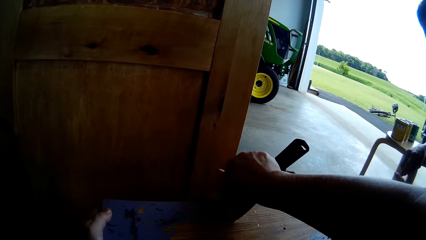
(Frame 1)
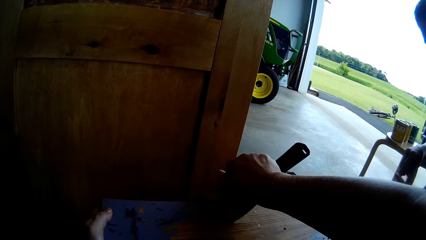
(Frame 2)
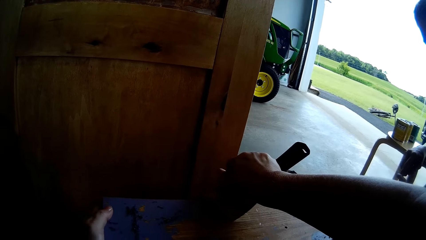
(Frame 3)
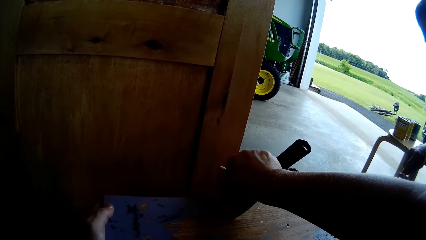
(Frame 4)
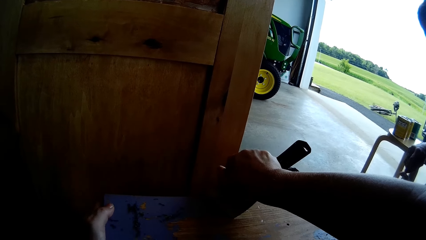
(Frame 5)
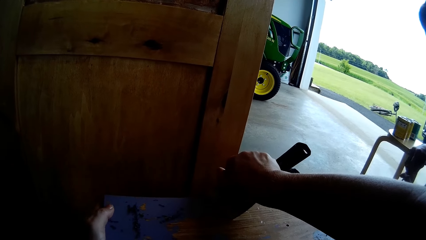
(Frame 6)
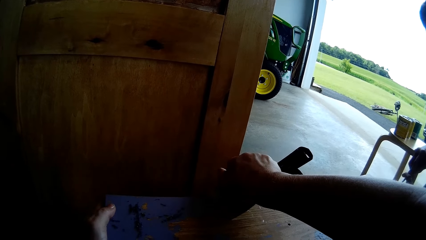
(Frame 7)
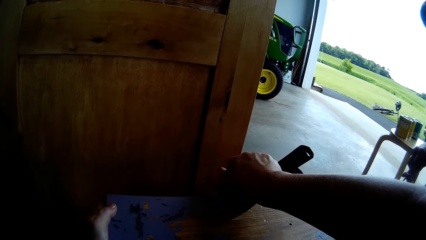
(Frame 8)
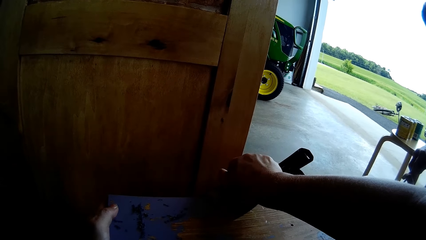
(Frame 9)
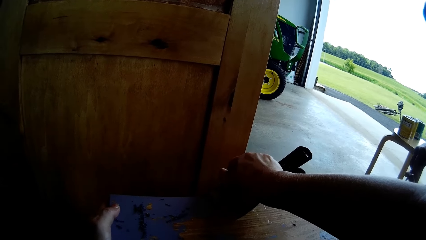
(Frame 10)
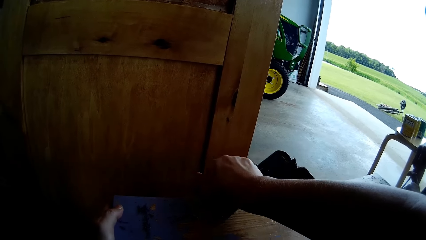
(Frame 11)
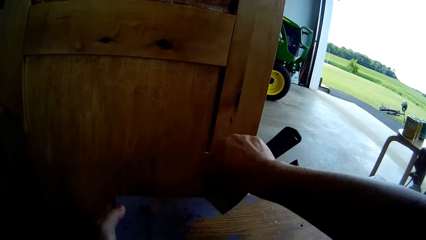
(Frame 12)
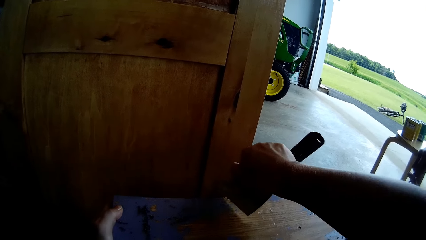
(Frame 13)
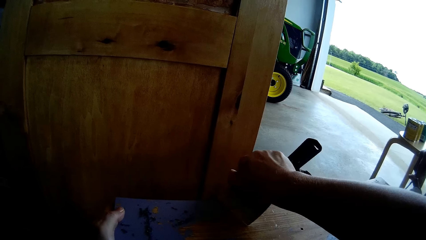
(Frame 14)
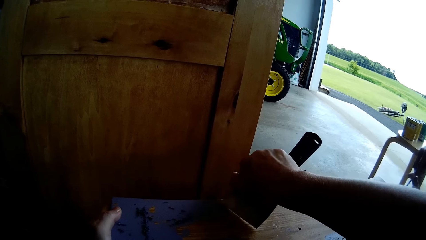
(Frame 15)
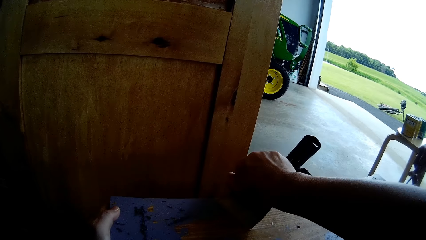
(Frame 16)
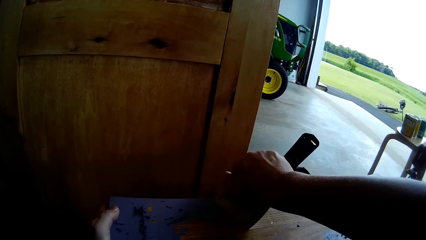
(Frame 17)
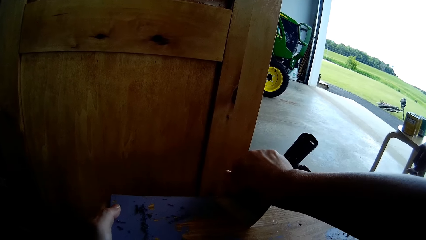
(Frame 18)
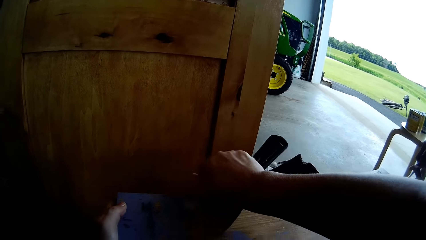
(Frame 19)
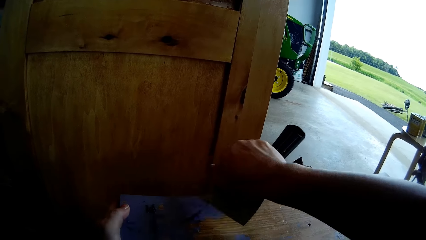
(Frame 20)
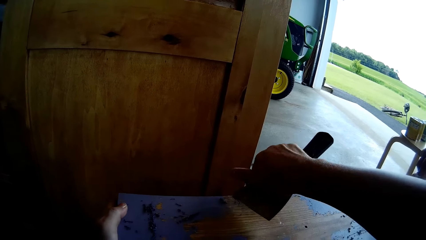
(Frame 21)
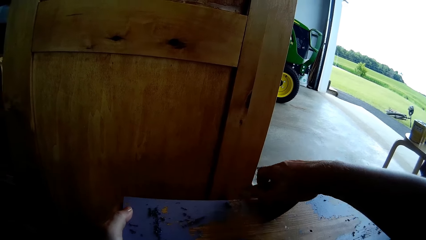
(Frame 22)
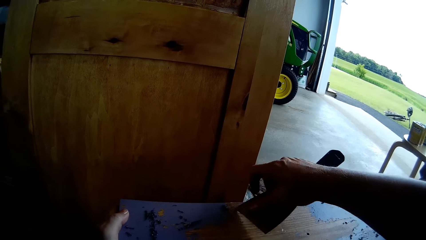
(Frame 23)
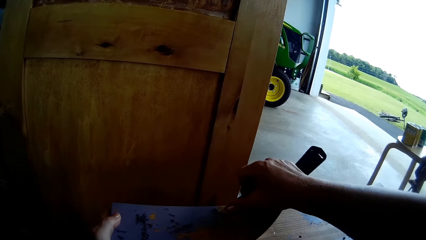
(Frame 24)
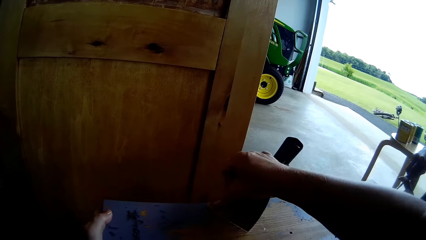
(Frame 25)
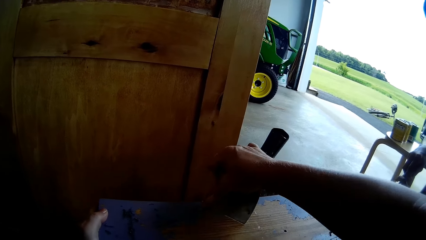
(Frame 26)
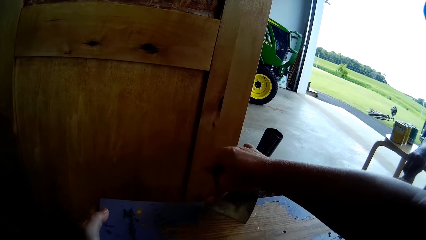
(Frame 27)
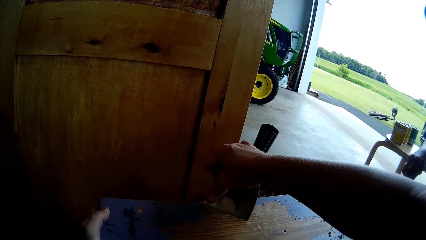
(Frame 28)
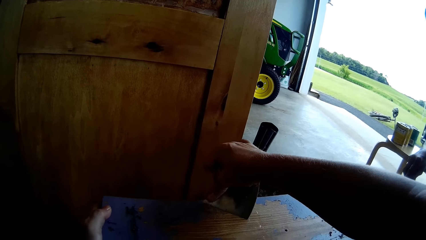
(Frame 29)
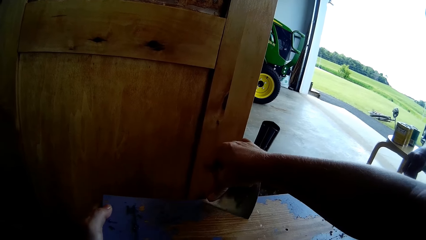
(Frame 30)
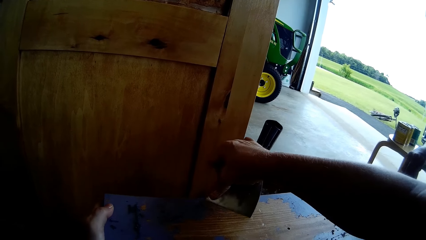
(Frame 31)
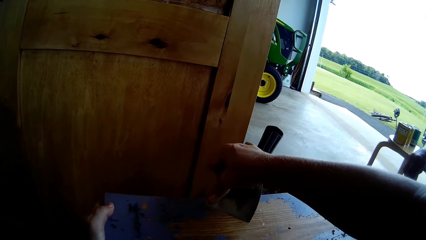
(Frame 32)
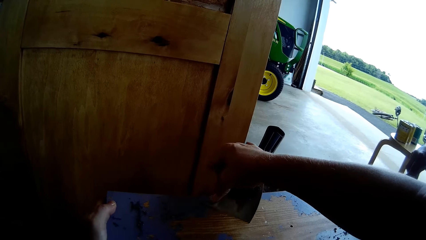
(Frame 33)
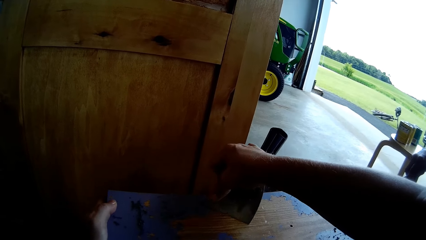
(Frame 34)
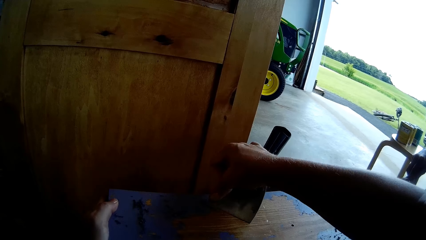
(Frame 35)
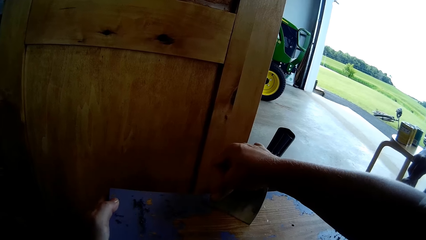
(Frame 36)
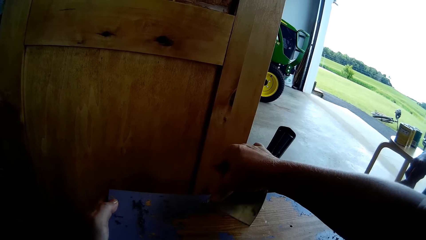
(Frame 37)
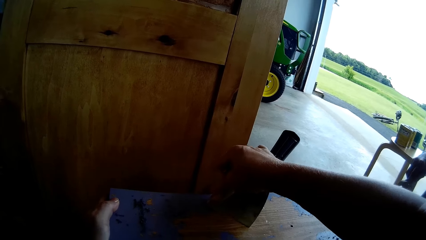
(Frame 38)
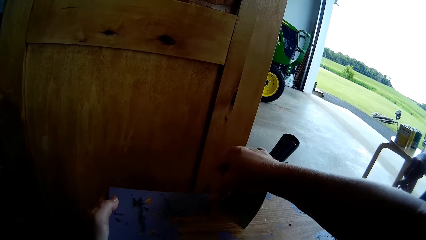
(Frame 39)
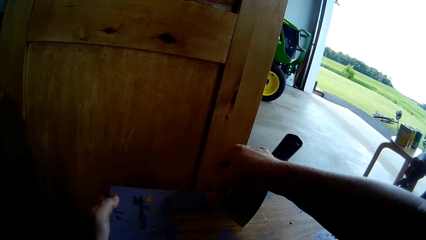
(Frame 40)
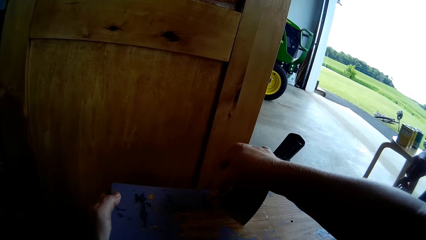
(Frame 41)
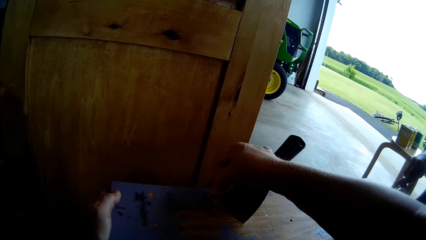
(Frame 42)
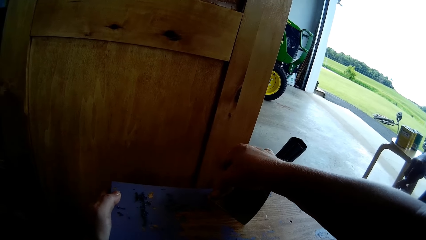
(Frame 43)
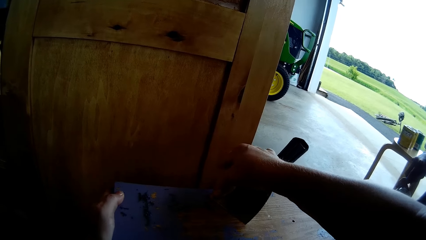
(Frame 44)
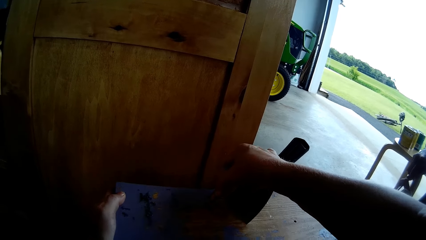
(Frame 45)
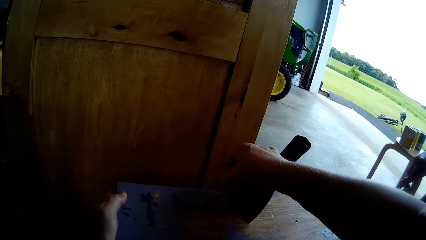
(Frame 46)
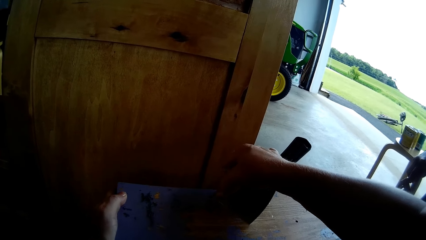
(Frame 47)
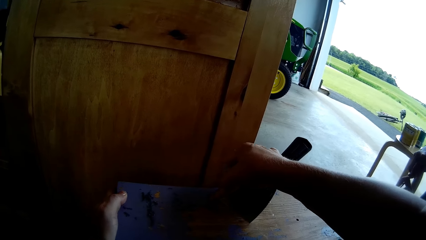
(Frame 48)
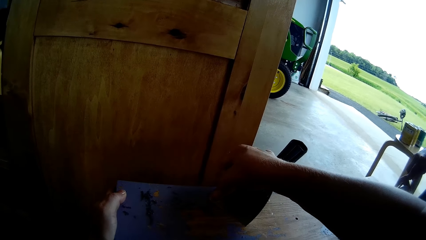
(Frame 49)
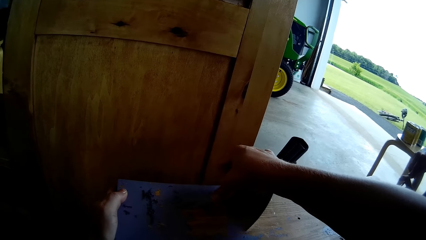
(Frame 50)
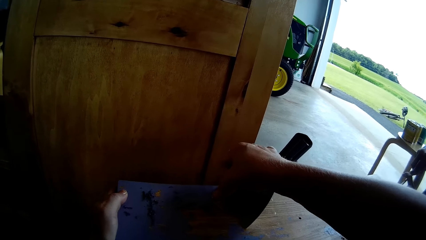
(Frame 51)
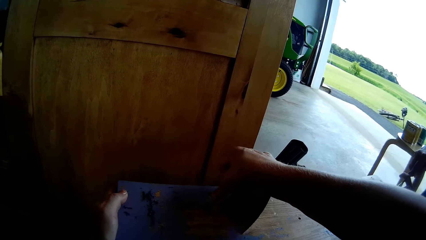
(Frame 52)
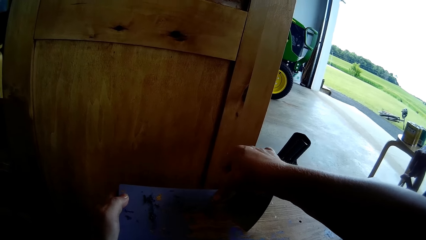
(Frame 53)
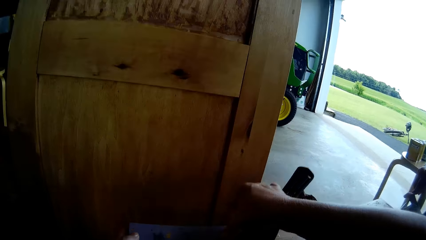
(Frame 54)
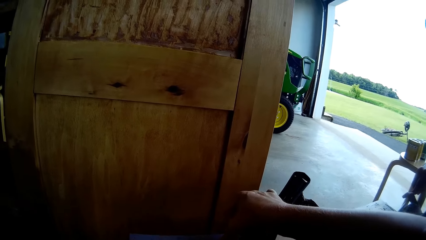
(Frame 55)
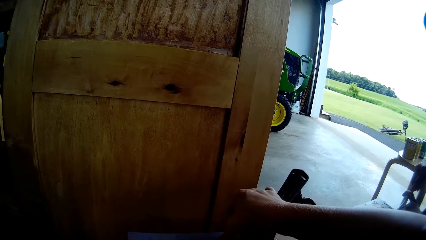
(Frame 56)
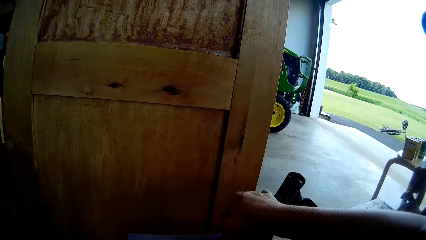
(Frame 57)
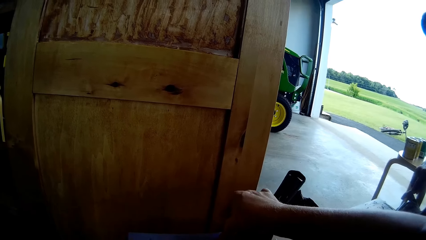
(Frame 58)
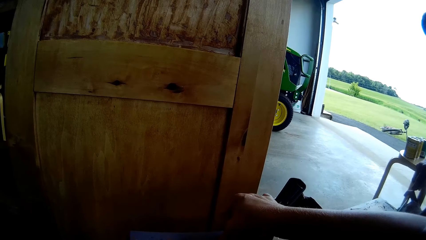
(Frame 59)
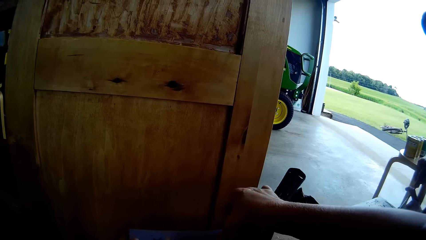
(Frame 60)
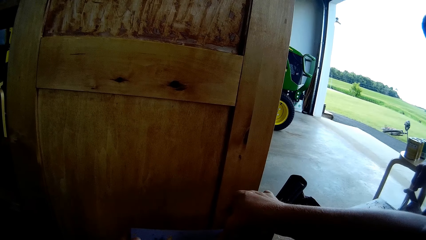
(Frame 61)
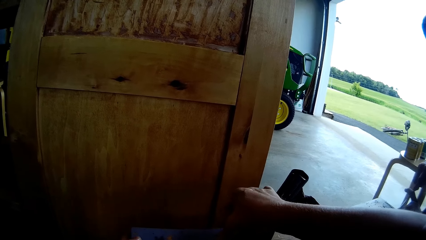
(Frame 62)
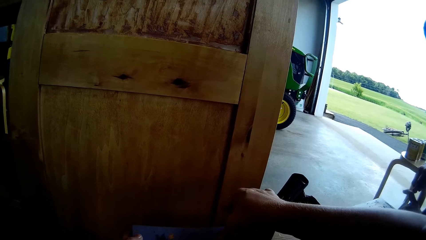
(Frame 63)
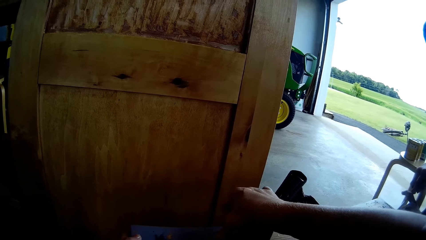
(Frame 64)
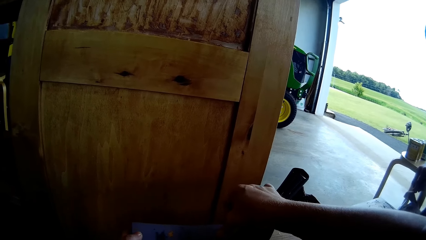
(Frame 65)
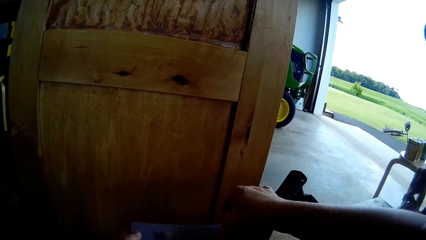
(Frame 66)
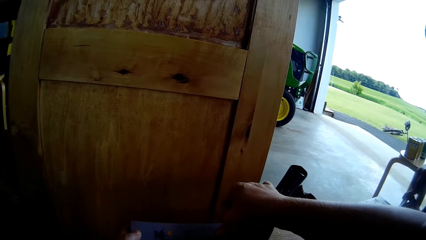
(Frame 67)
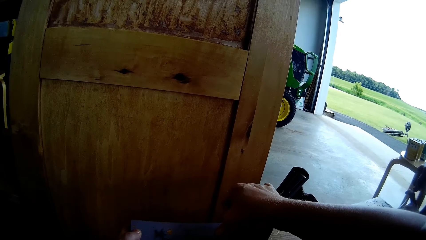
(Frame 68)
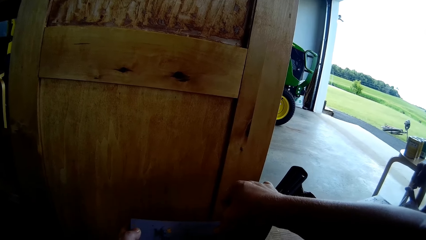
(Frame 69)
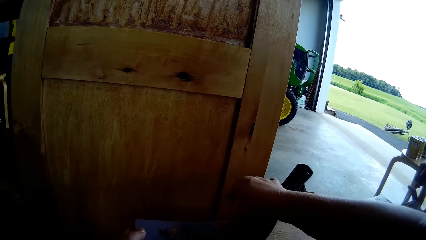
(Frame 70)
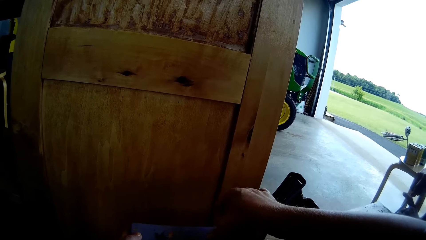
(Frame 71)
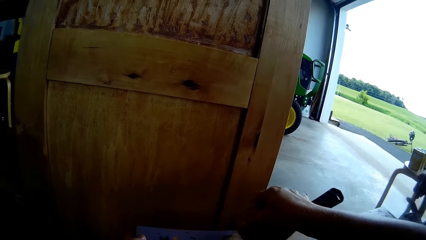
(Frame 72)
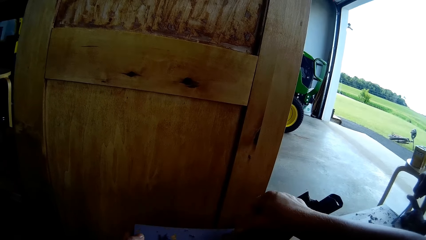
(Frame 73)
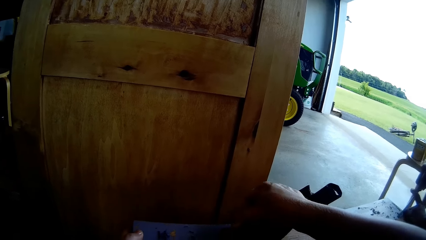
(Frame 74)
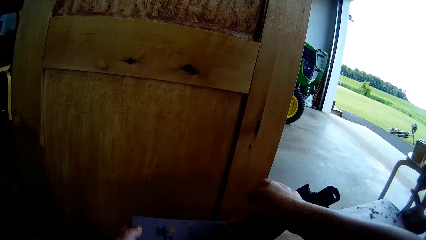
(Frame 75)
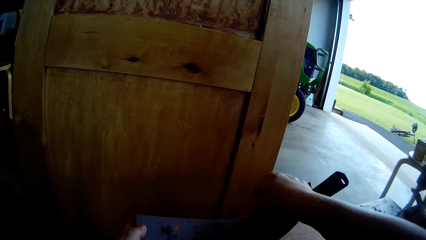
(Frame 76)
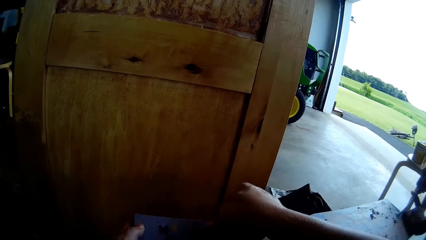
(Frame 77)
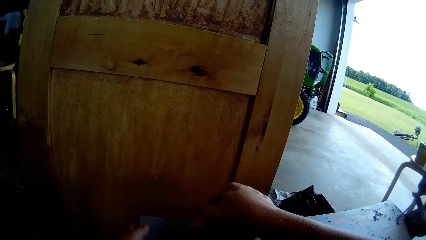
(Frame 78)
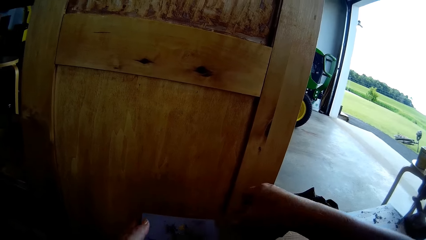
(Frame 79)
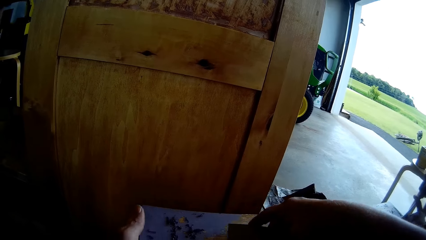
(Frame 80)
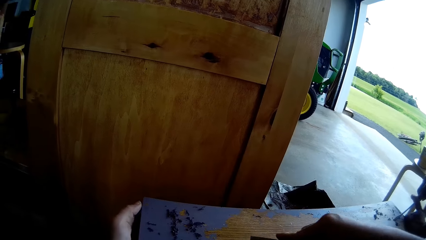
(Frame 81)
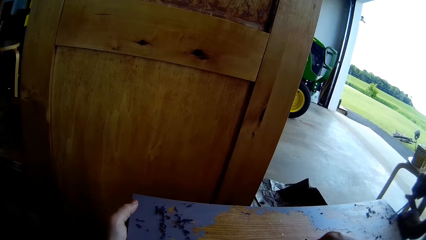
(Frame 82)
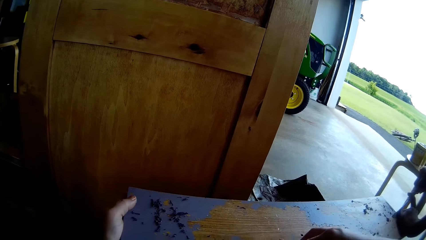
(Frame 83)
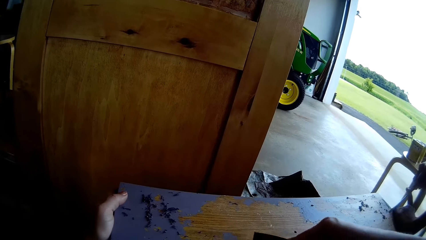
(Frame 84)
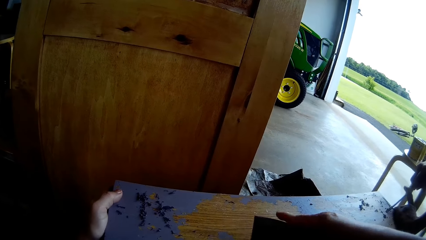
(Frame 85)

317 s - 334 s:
The man holds the flat screwdriver and scrapes off the paint from the timber with the flat screwdriver.
